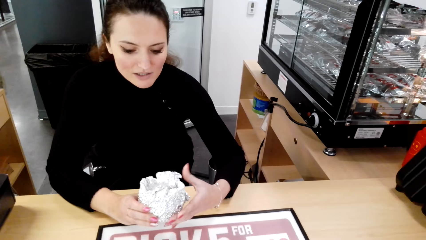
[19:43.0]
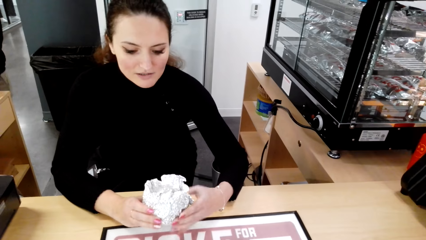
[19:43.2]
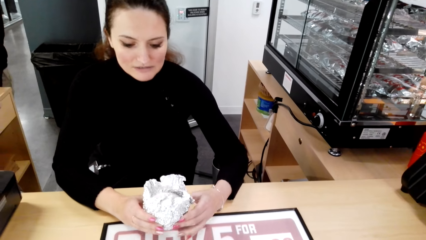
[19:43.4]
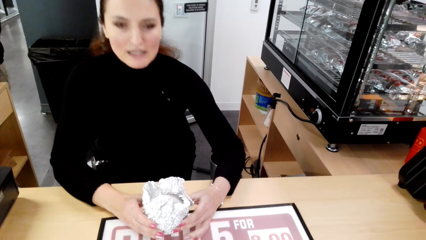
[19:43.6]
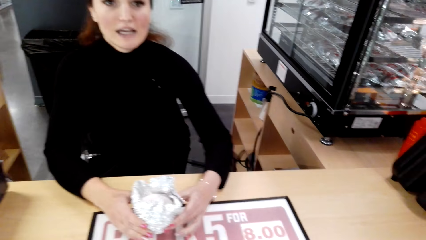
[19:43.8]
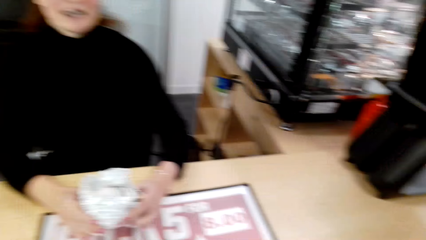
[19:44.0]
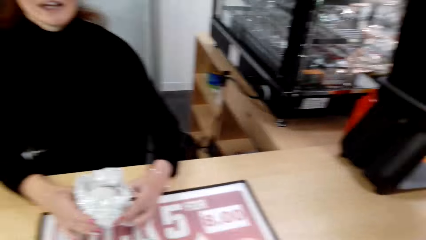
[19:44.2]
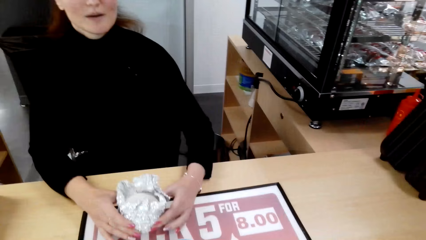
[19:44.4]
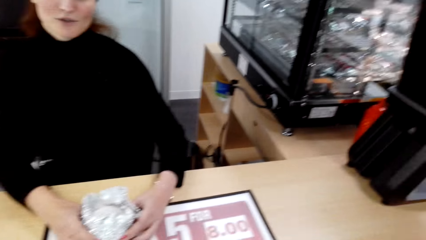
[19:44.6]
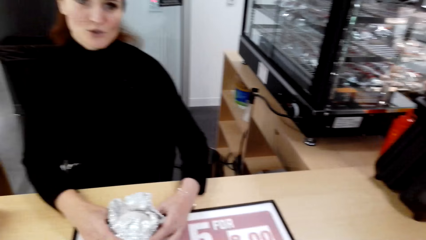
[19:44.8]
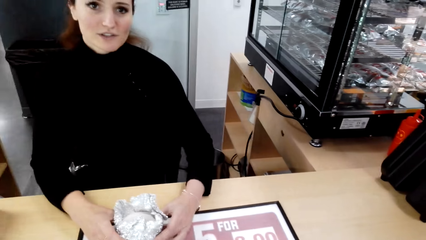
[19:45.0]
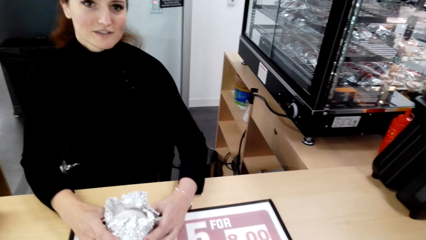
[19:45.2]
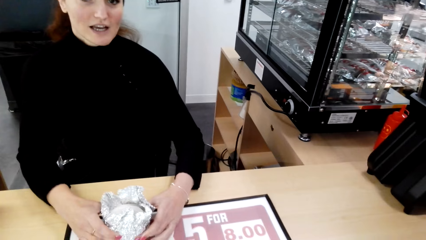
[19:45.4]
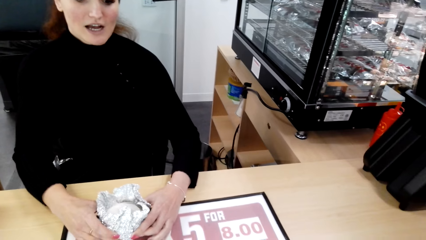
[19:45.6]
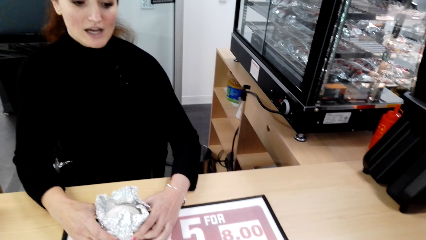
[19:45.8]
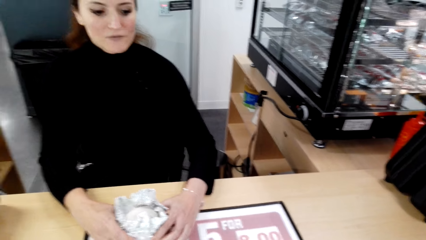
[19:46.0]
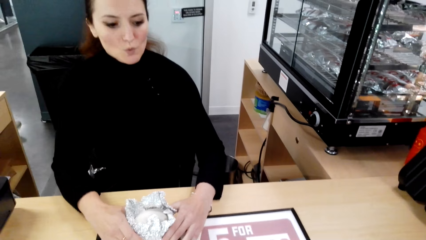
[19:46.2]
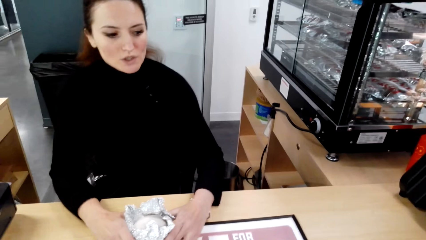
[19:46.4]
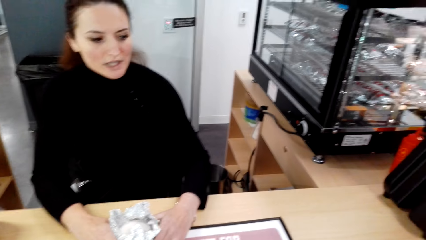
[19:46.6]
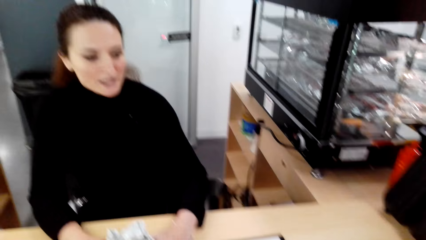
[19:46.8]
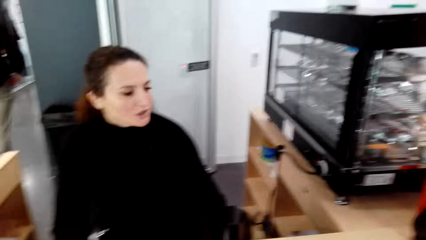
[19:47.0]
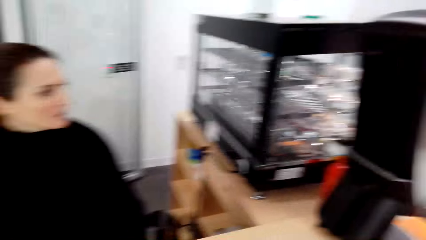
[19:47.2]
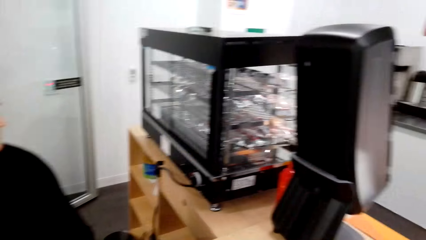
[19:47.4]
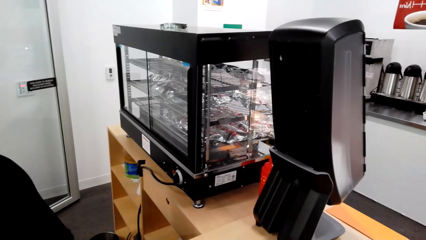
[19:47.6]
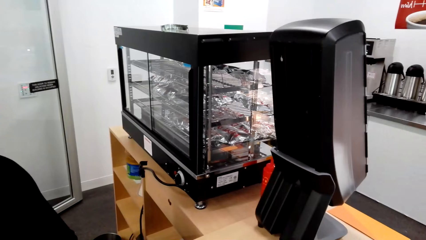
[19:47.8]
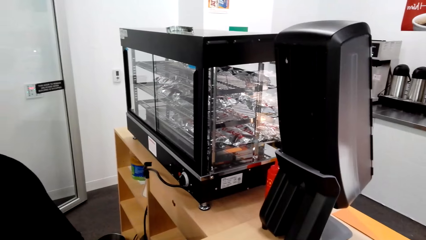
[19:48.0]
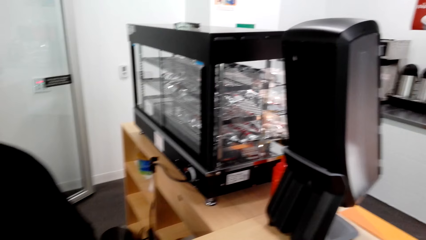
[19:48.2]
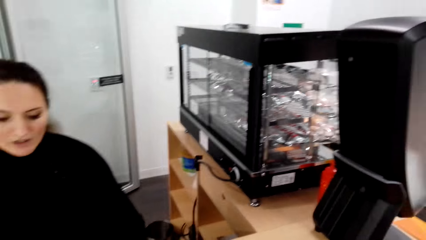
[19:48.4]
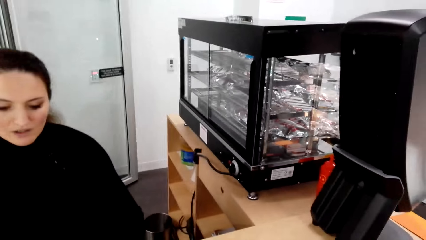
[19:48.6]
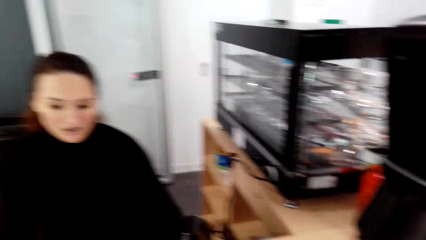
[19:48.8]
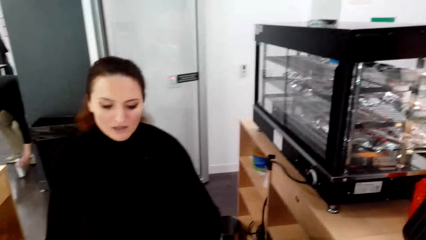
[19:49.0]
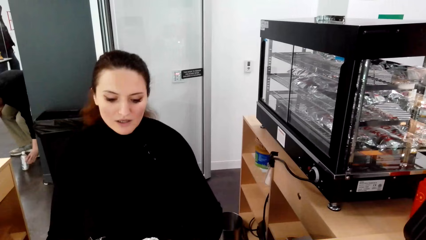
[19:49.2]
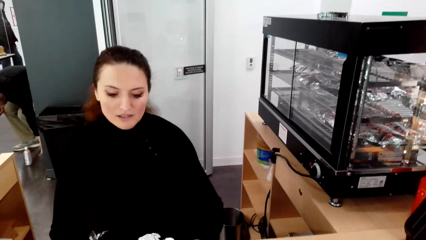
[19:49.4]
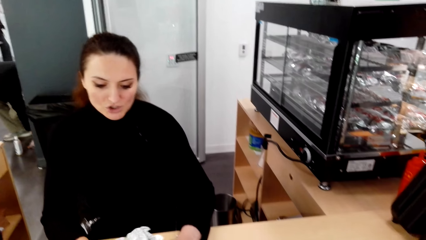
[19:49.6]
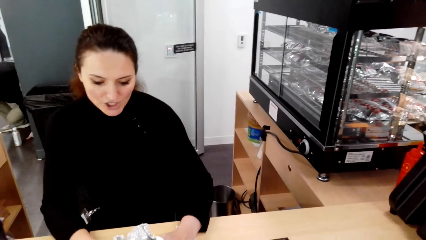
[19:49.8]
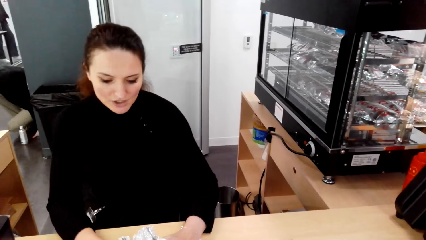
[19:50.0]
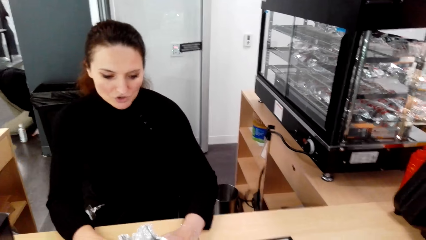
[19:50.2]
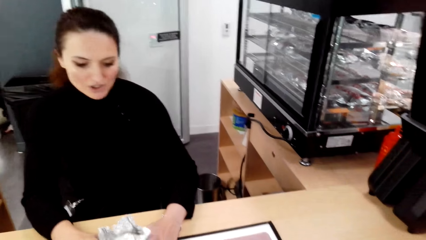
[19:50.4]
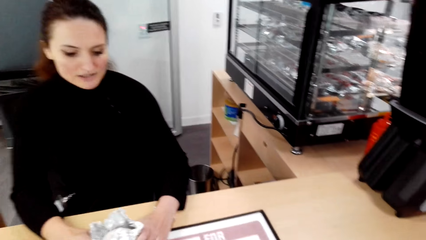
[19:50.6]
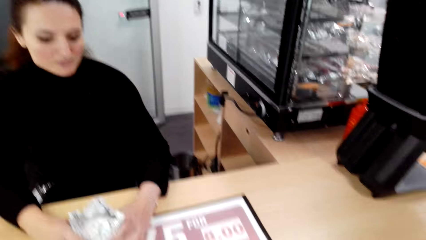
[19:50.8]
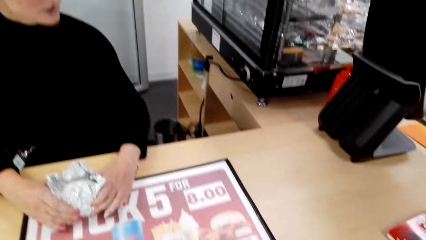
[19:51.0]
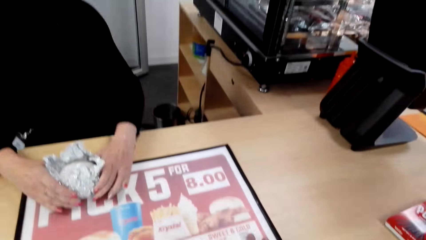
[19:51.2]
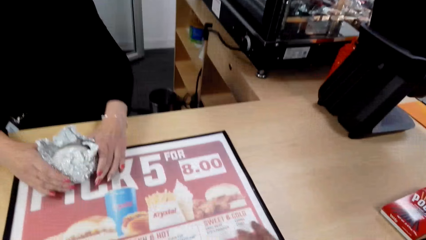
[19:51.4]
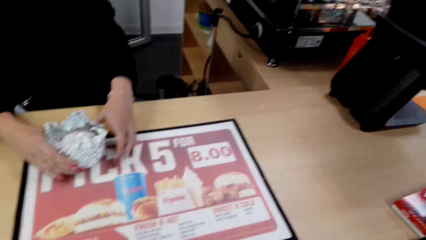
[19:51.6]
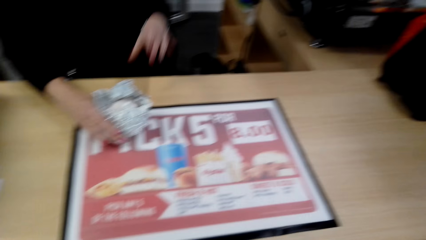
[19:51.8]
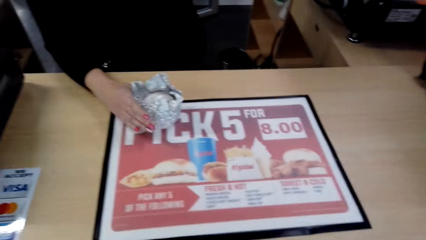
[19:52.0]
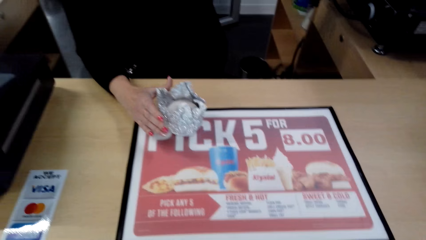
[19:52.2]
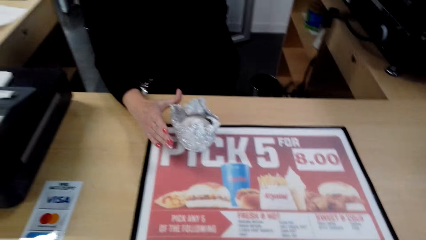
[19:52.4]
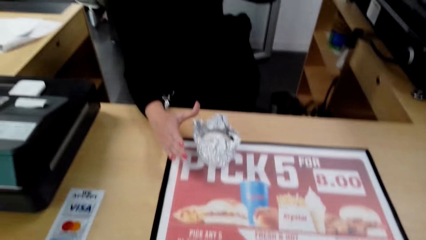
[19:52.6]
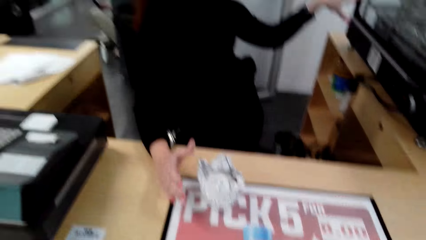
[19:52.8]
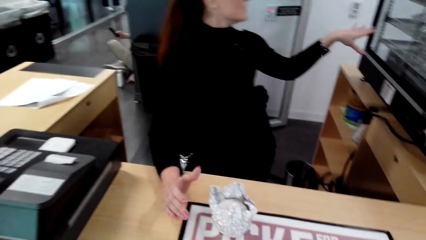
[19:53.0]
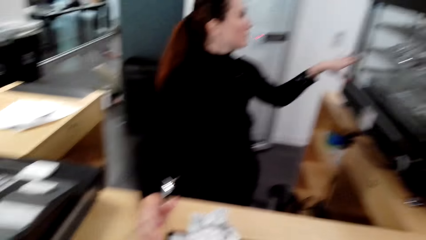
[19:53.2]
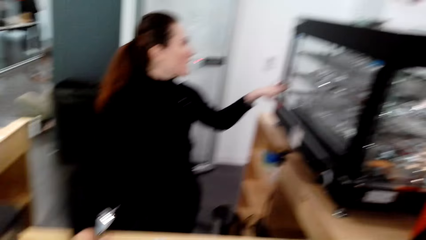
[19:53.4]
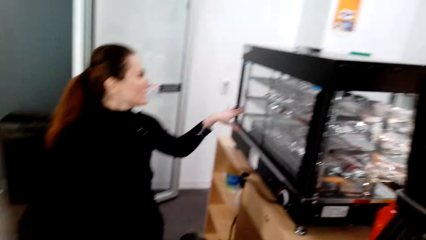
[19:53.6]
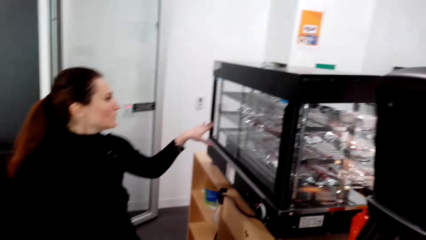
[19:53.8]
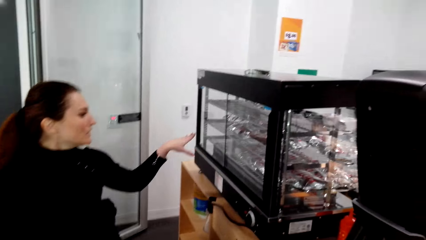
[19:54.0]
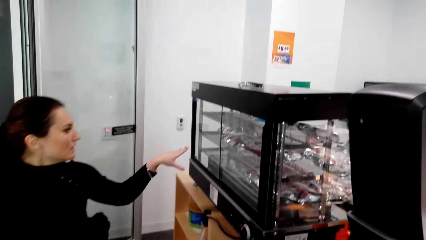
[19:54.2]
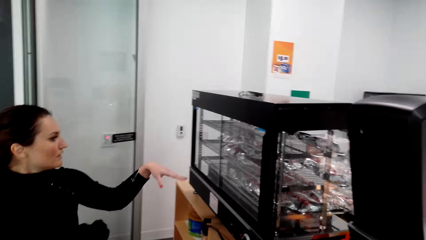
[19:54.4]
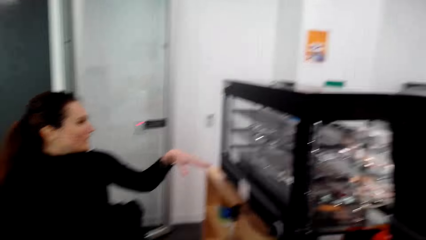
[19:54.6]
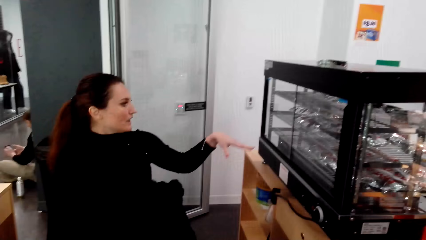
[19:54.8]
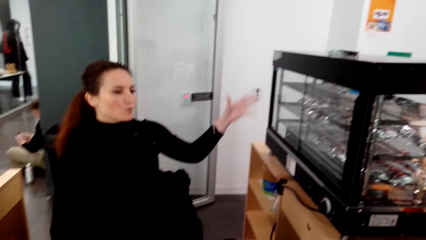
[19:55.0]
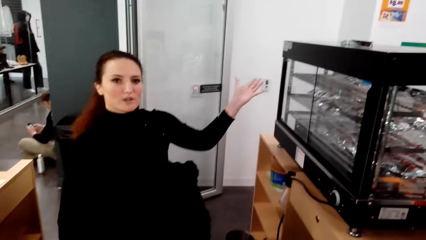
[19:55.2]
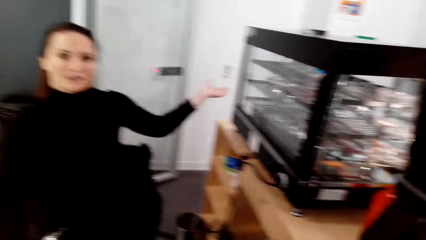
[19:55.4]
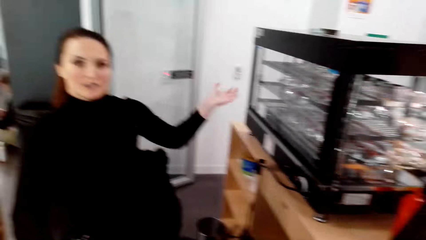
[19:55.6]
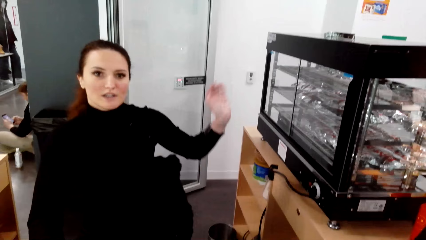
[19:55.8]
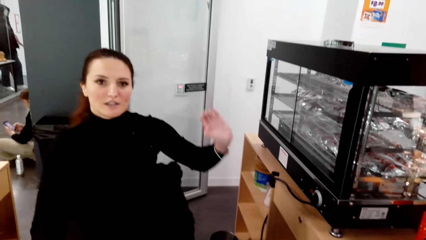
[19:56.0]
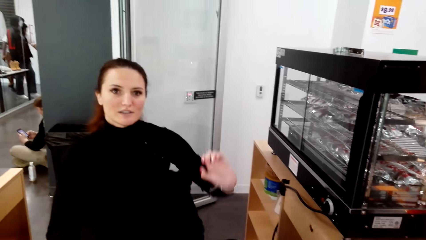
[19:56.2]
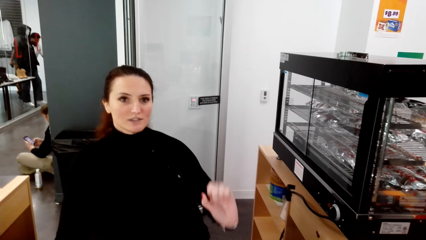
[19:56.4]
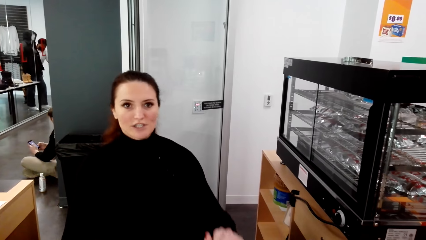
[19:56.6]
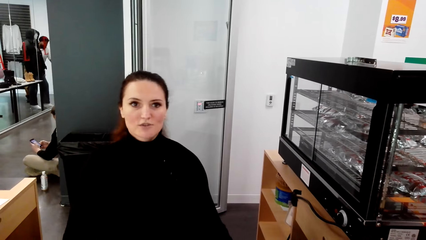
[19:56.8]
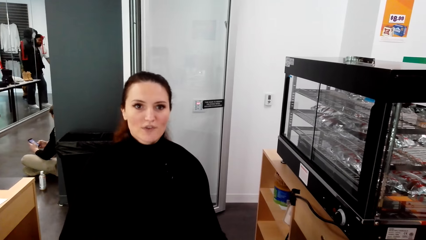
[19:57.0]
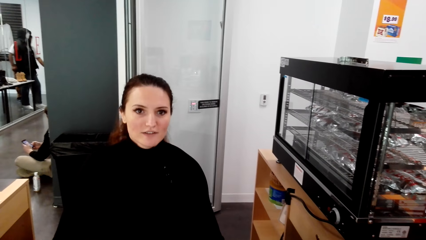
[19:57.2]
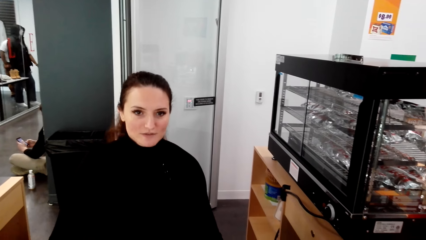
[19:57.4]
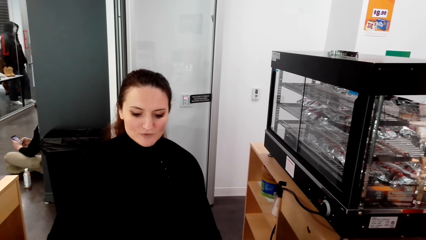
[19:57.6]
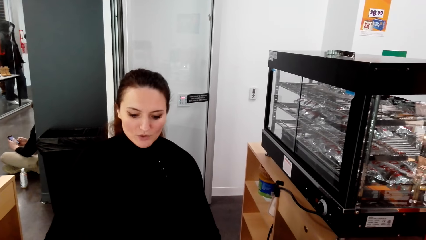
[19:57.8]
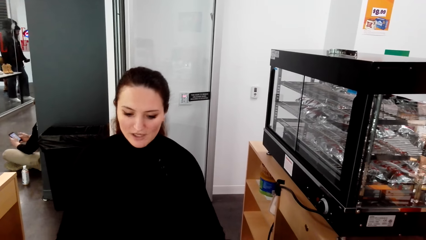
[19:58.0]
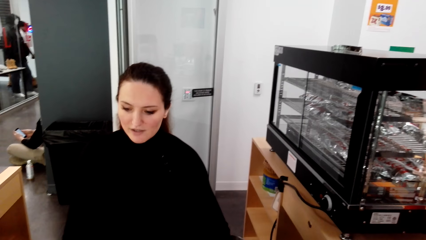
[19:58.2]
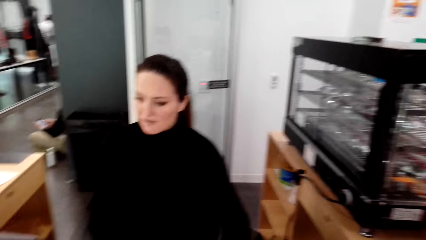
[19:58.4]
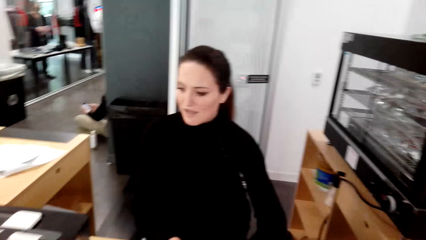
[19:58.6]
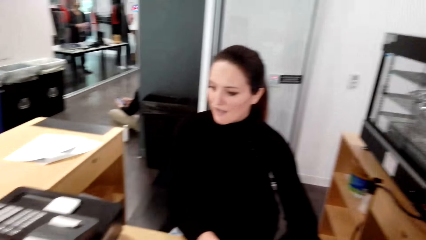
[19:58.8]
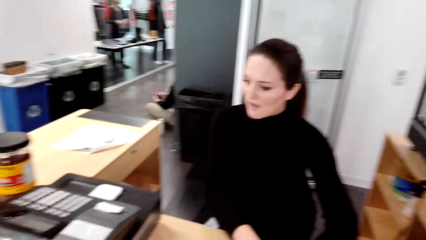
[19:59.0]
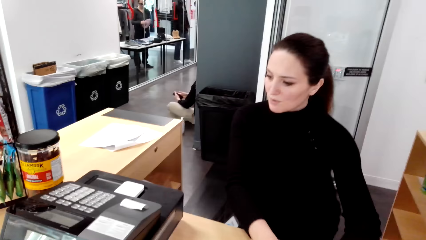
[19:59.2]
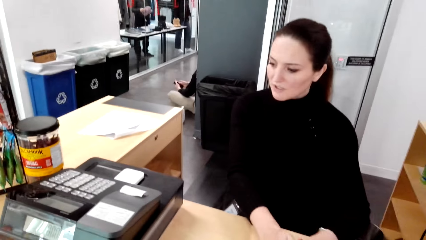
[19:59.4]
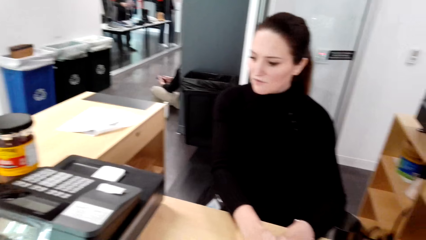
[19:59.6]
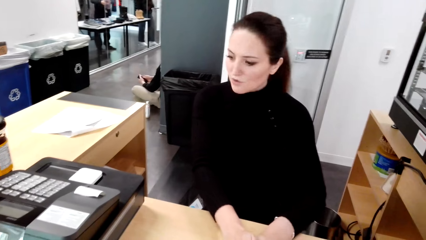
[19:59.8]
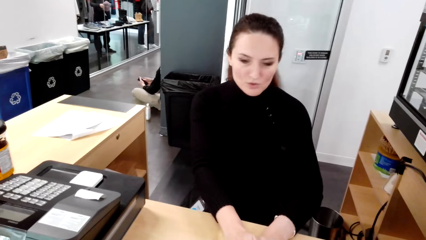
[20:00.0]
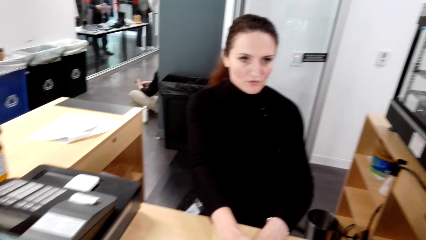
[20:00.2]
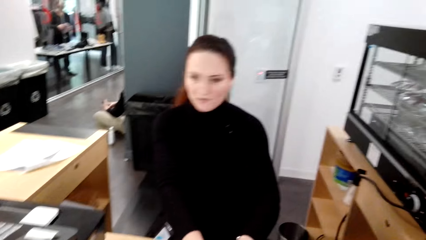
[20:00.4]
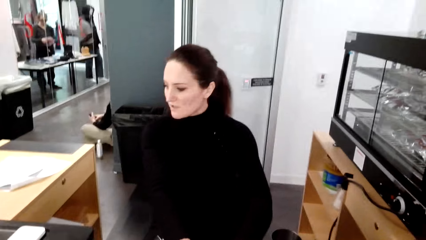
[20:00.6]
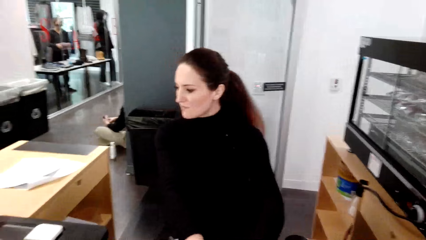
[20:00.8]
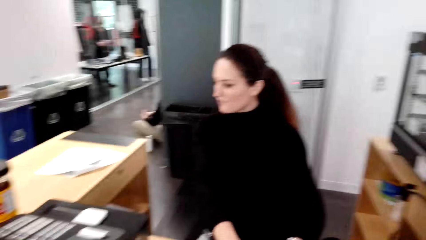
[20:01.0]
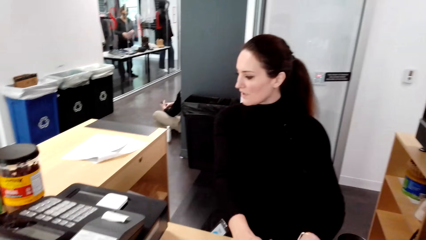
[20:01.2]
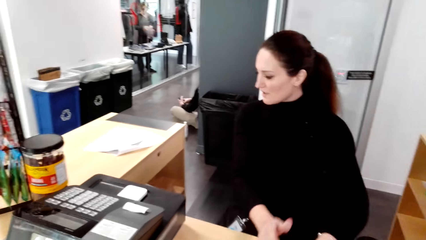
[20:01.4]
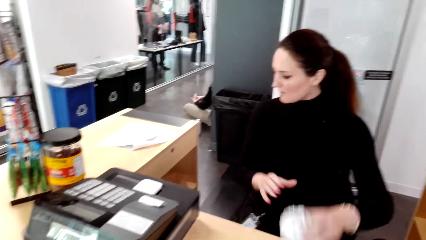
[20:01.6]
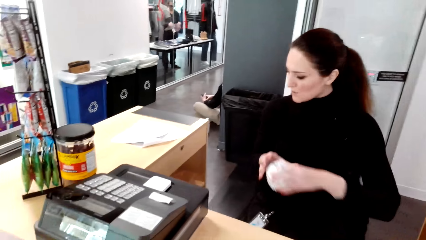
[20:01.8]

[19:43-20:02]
A woman converses with the camera wearer. The camera wearer looks around. A man sits on the floor. The camera wearer looks around. A lady moves the hand. The woman points at something. The woman converses with the camera wearer. The camera wearer looks around.
